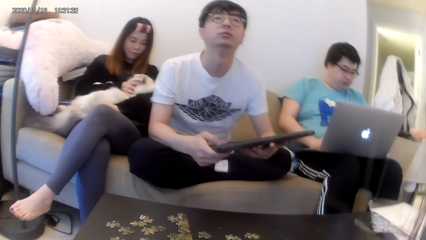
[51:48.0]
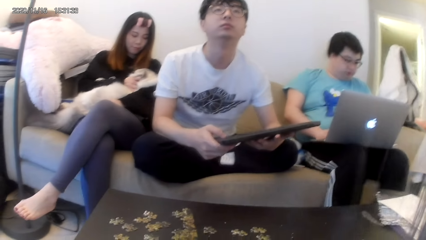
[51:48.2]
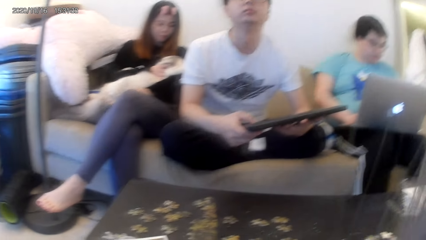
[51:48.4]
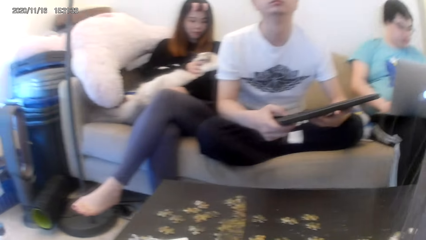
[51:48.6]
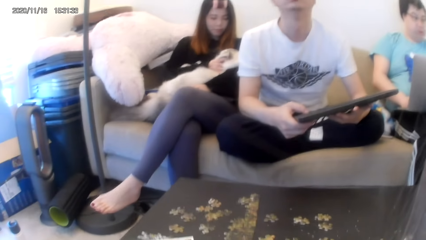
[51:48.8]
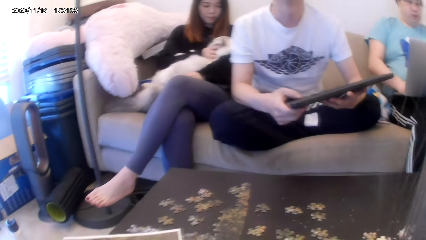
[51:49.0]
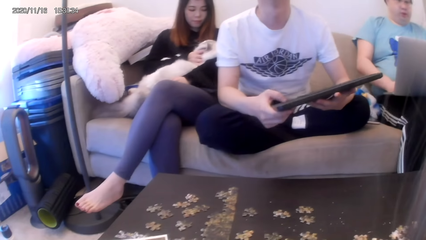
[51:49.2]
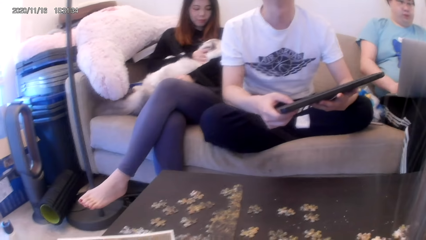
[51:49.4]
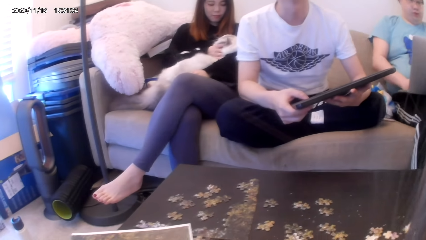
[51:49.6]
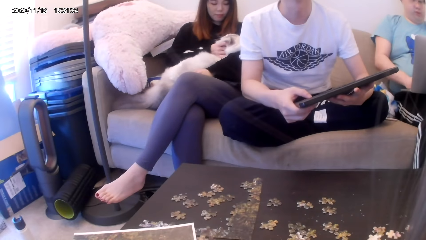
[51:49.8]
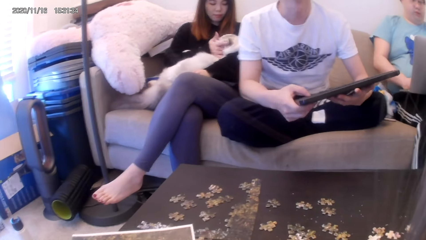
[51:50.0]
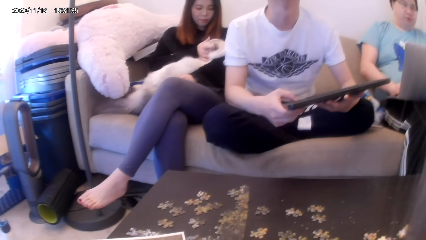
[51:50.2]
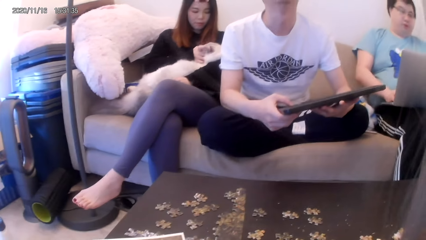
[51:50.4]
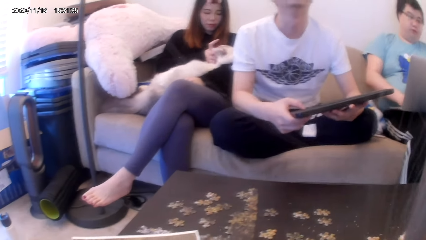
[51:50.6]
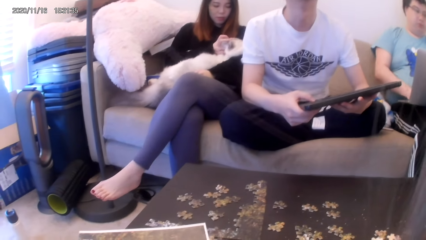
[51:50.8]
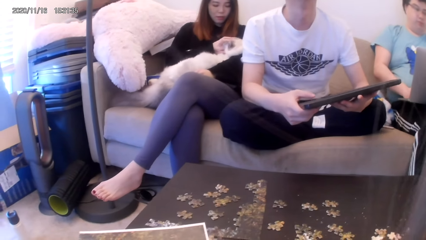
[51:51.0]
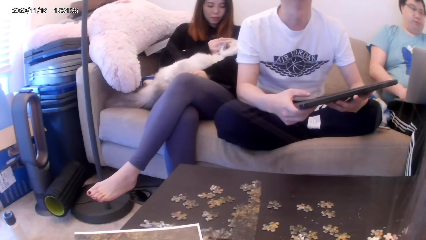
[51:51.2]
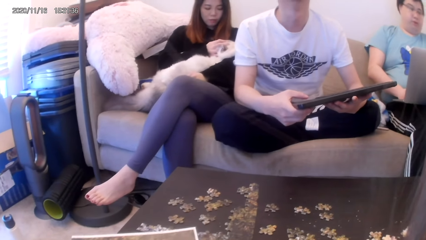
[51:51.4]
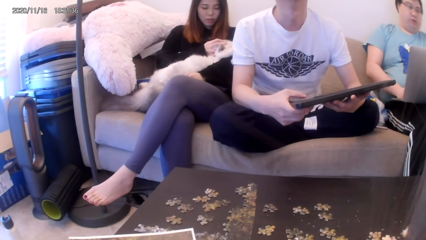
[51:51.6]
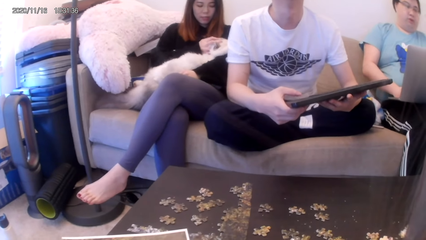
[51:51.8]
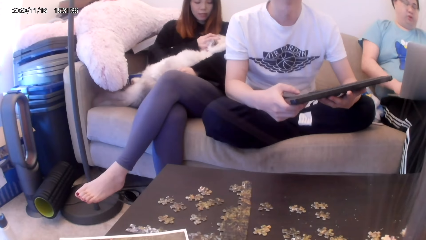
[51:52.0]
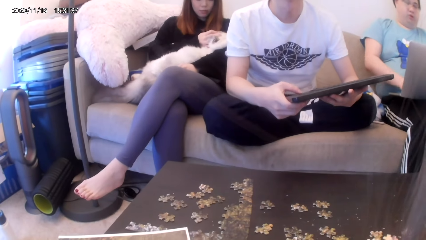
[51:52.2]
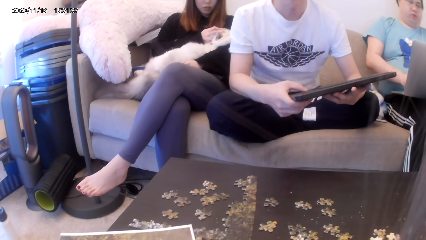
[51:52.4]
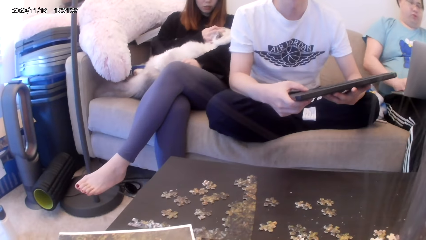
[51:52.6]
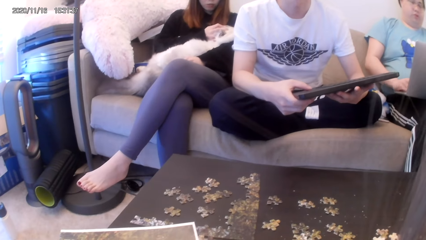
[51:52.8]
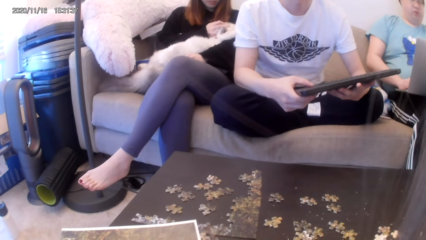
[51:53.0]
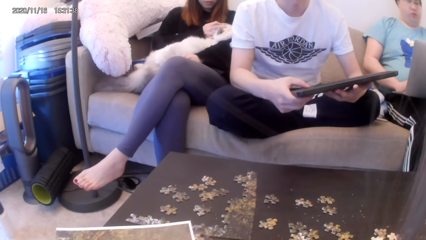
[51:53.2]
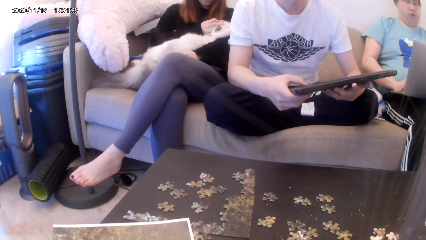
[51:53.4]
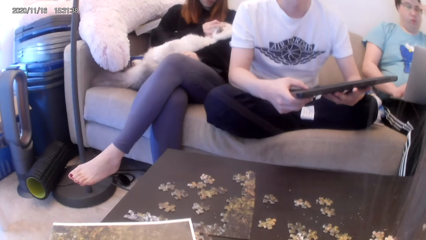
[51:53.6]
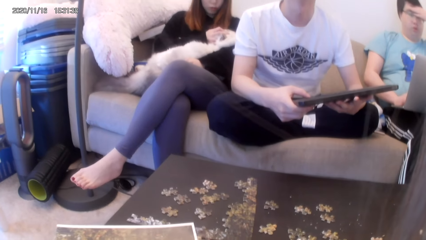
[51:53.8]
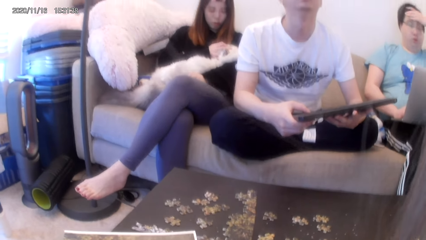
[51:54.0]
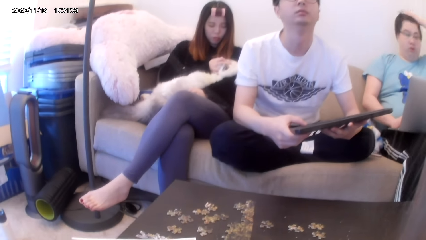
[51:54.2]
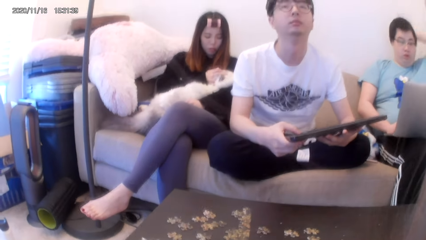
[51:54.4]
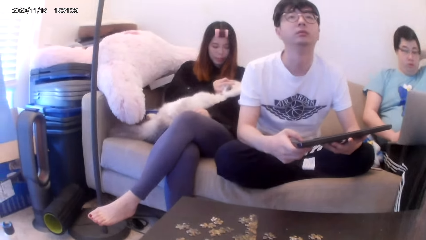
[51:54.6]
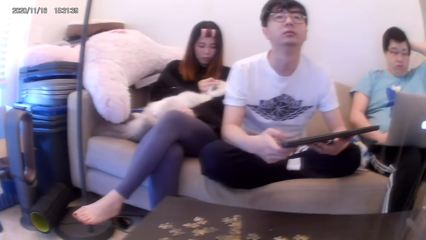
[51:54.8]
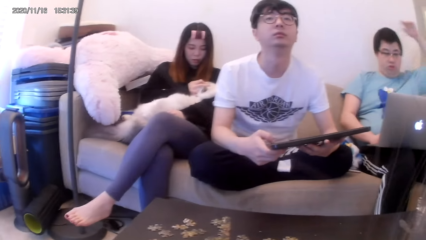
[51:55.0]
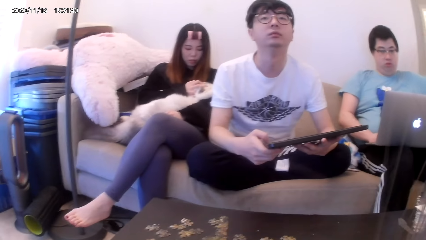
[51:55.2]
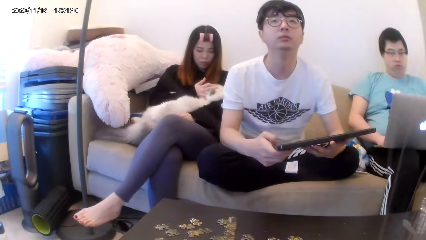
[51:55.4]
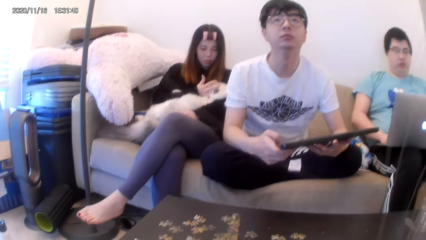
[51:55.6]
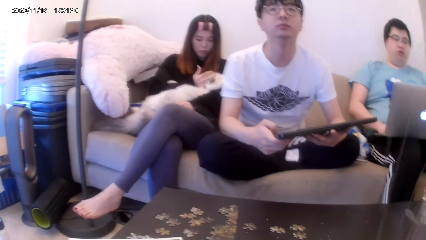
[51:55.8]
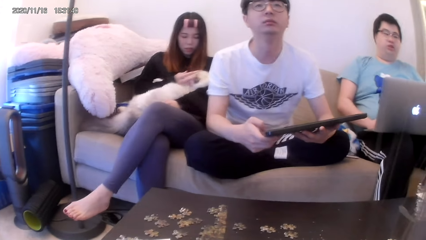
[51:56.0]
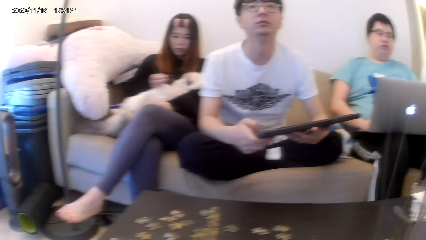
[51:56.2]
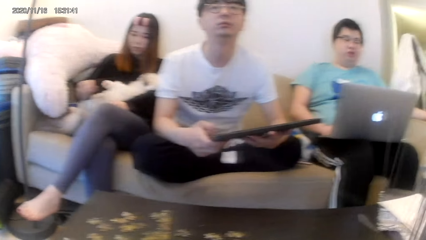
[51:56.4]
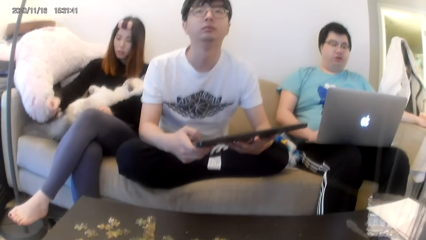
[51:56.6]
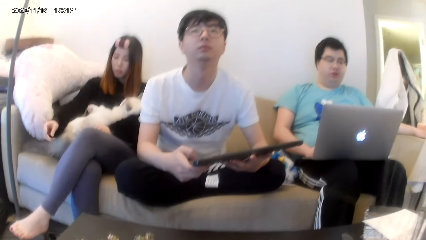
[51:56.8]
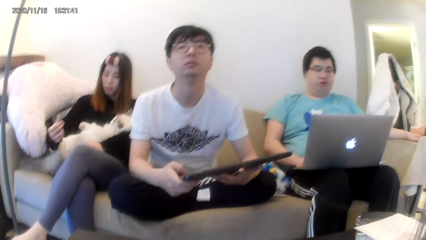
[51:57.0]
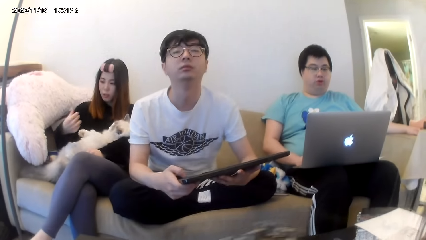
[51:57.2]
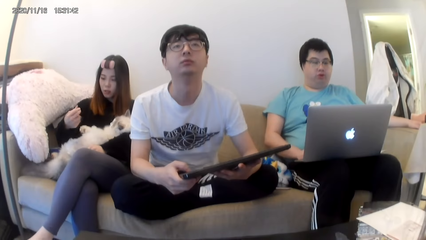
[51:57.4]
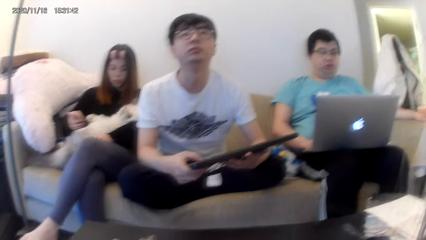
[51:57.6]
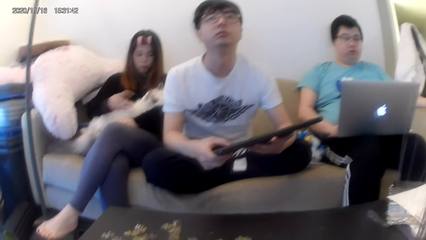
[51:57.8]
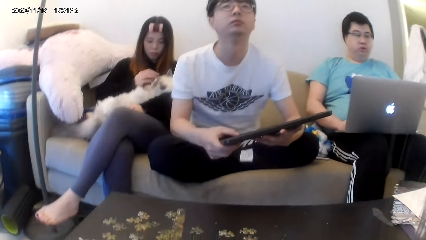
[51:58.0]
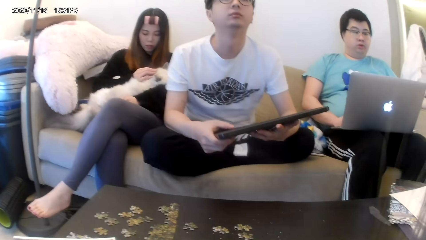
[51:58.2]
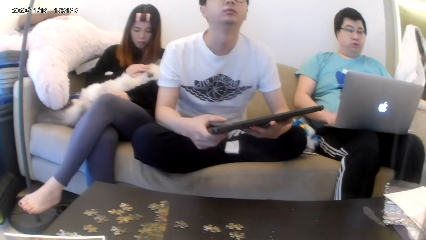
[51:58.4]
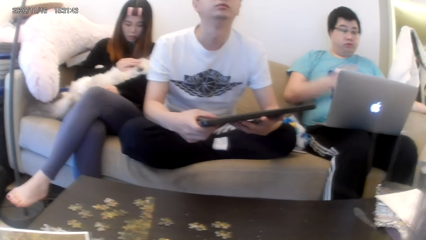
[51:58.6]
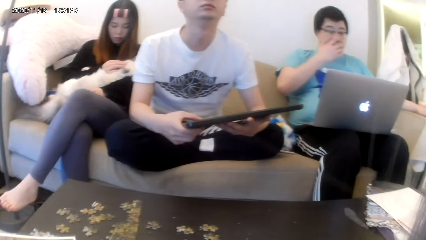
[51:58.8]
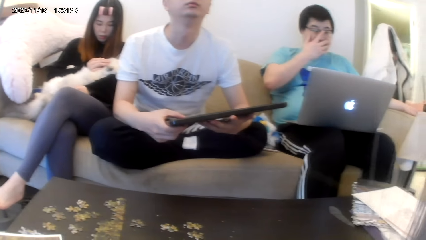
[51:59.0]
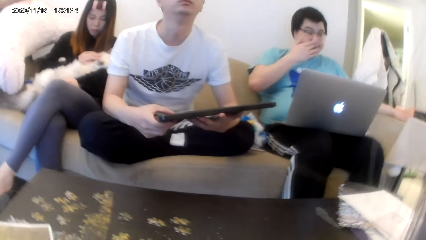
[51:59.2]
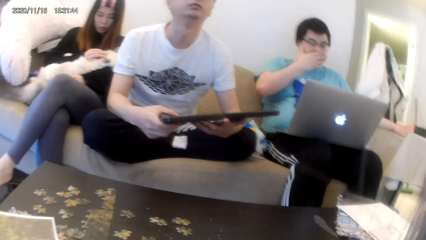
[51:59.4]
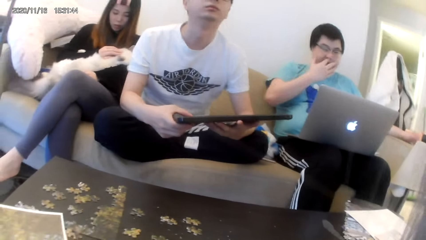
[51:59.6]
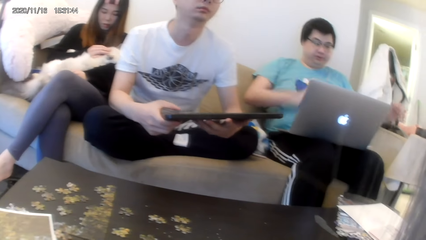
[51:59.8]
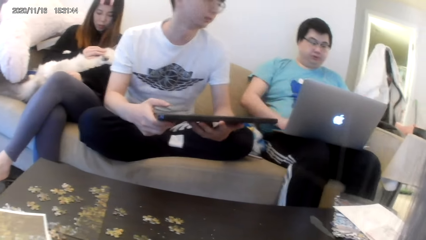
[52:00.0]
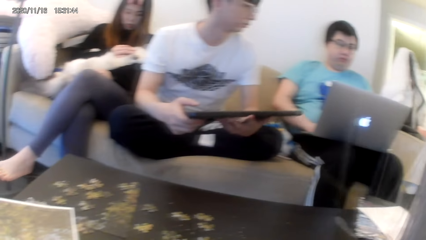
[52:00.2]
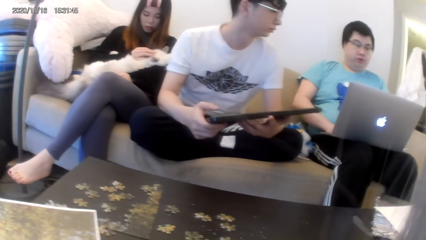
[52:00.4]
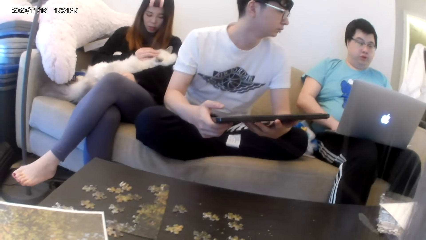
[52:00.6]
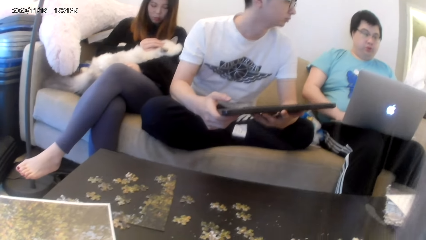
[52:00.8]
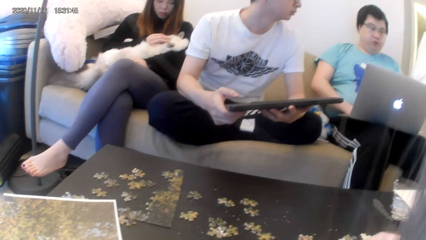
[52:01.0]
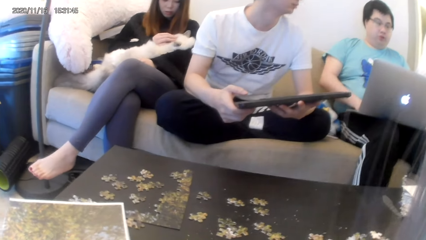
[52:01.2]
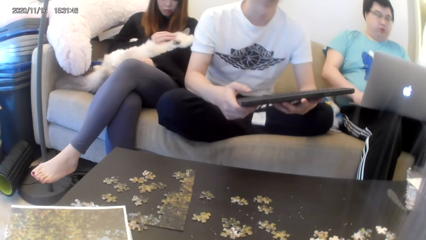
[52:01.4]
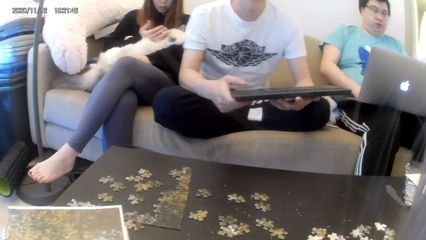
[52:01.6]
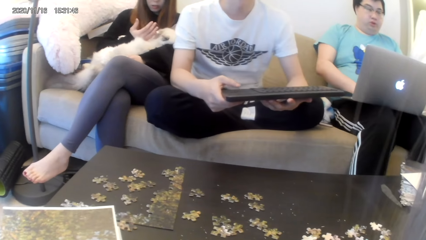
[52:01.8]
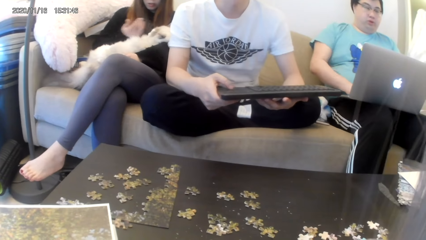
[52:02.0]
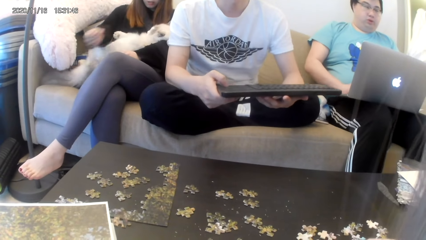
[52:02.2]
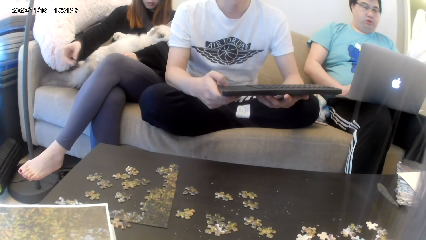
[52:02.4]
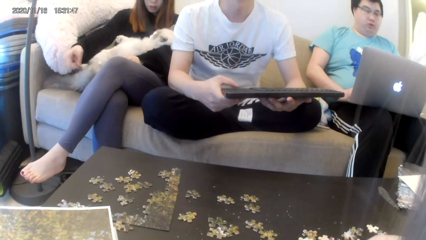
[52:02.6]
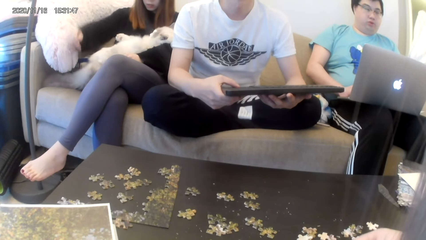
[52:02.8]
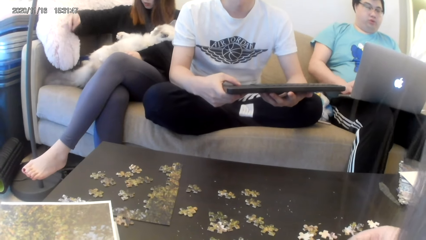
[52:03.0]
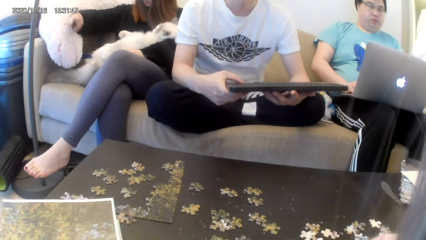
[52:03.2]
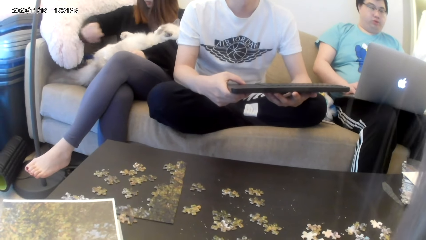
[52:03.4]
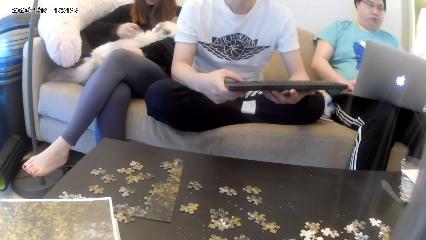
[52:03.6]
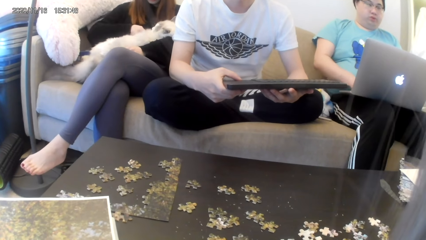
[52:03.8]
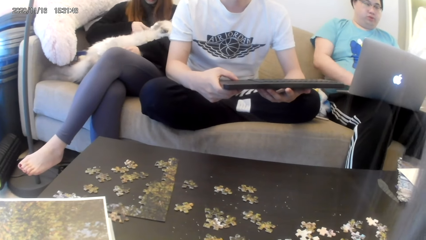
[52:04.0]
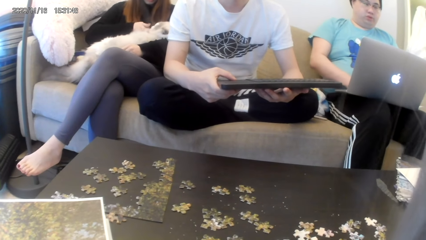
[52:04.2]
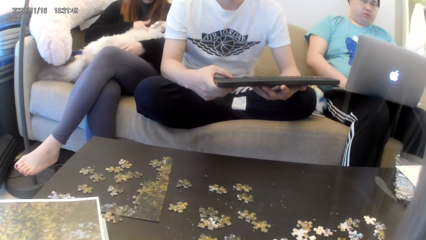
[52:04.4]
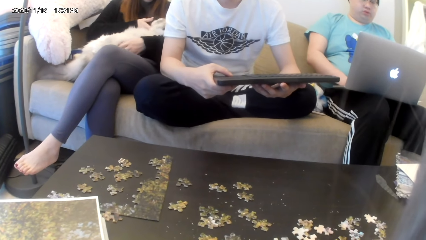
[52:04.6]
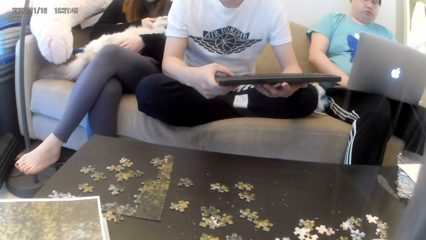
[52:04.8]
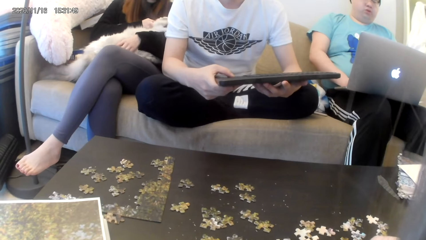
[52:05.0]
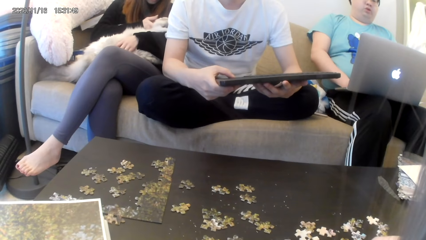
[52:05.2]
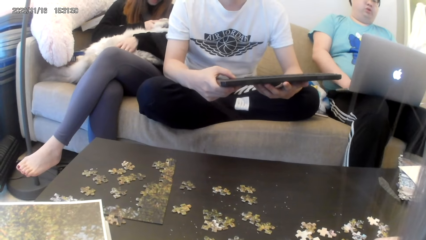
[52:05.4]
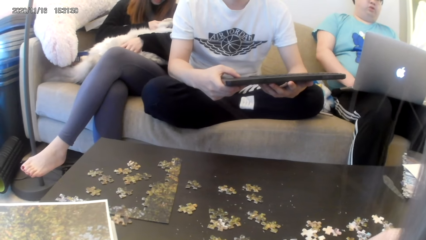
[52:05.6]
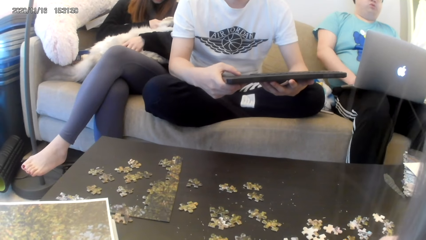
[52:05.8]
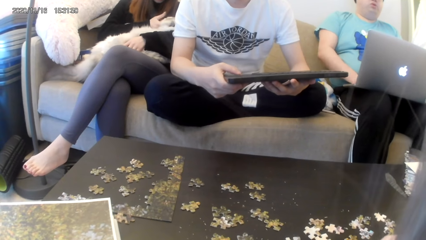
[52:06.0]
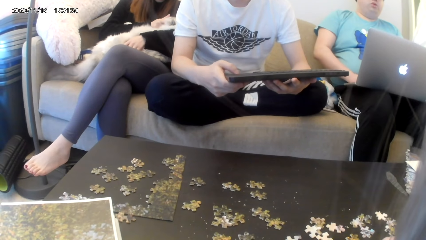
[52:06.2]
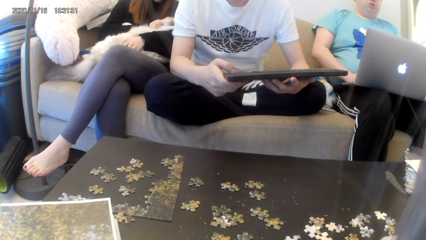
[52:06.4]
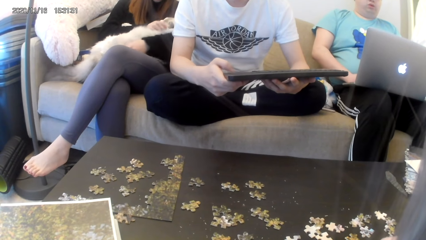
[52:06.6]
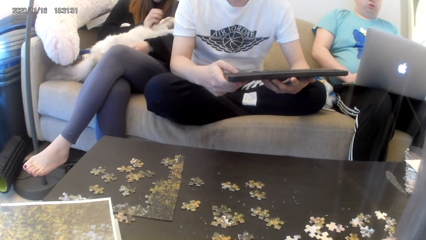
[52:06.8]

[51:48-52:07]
The camera wearer looks around. A woman converses. A man converses. Another man adjusts glasses. Another man operates the keyboard.
